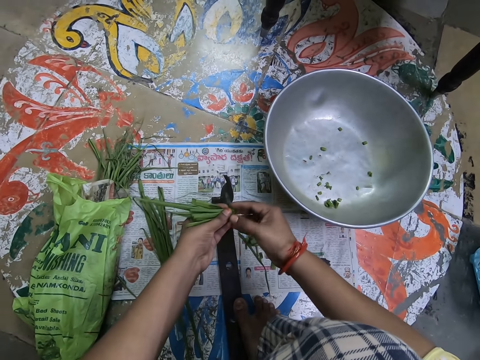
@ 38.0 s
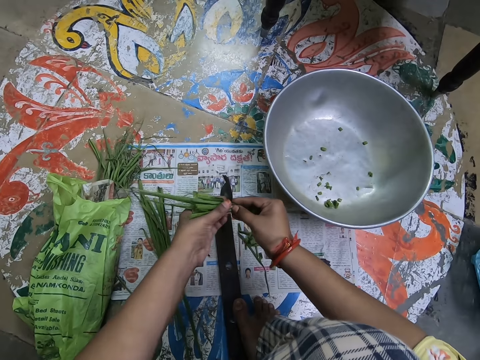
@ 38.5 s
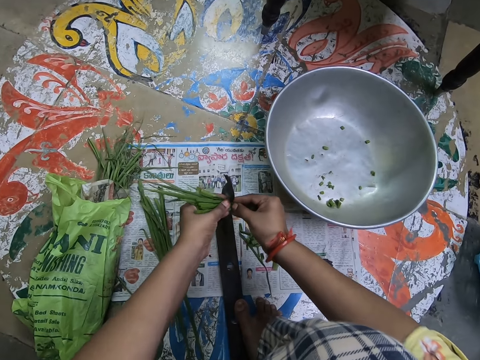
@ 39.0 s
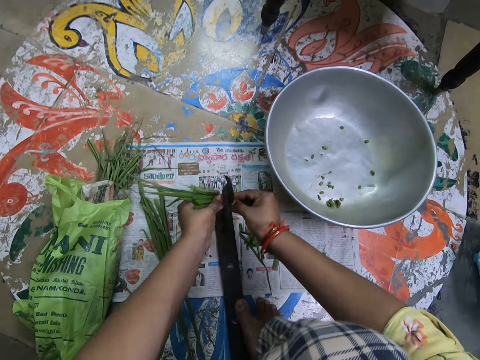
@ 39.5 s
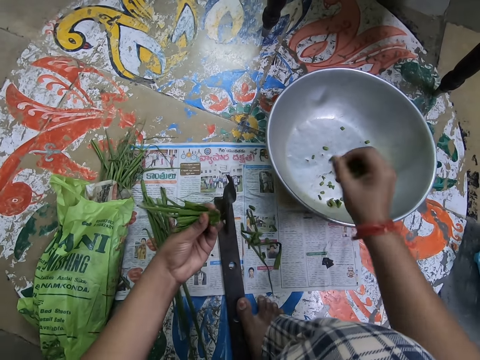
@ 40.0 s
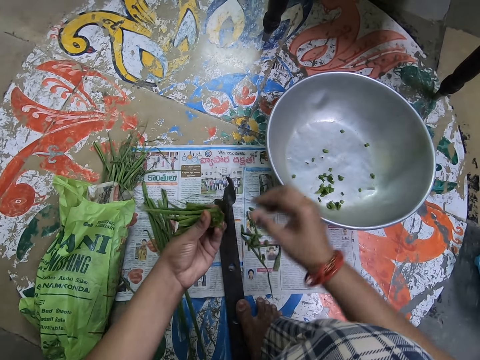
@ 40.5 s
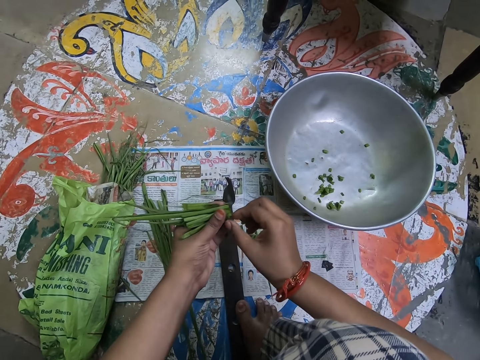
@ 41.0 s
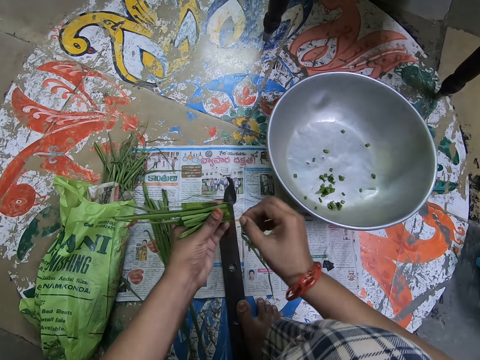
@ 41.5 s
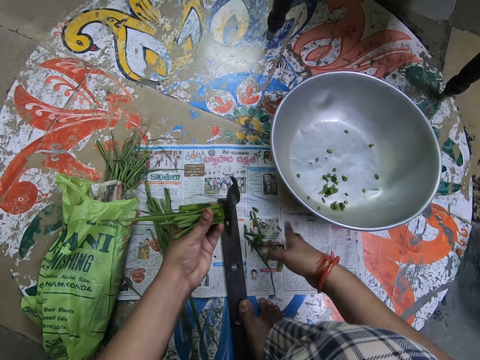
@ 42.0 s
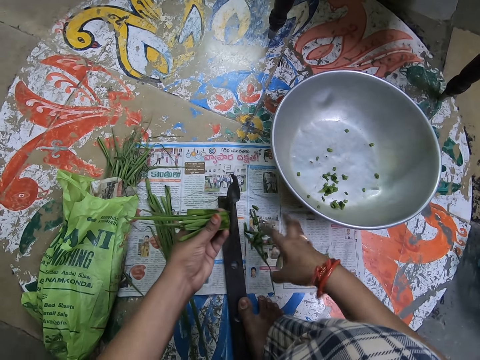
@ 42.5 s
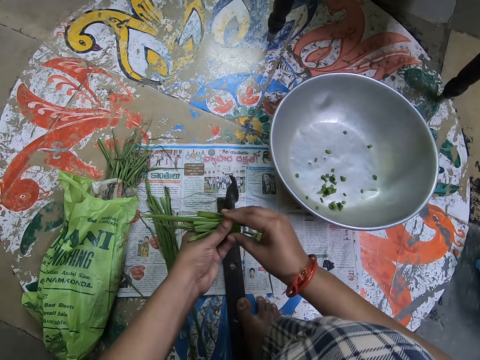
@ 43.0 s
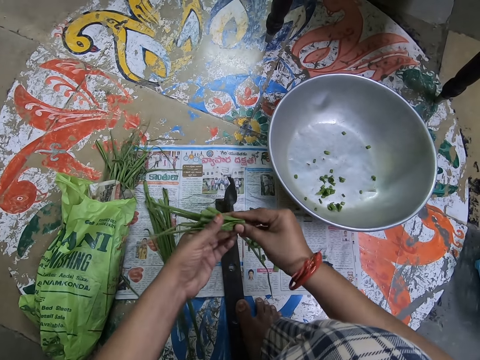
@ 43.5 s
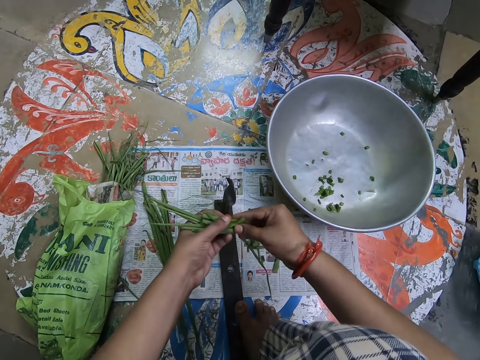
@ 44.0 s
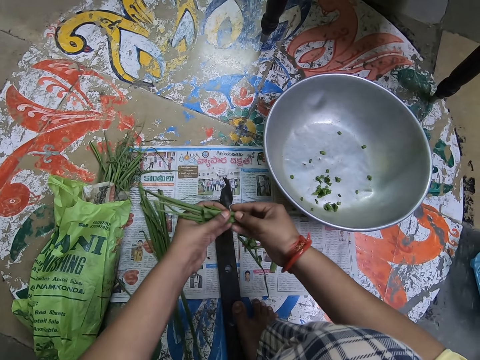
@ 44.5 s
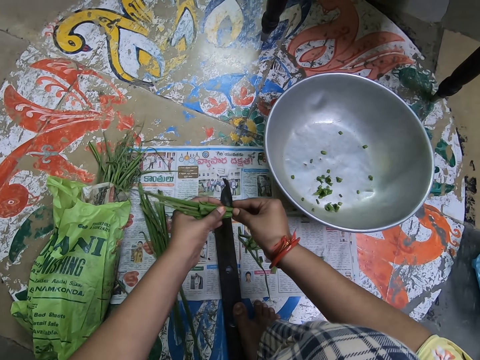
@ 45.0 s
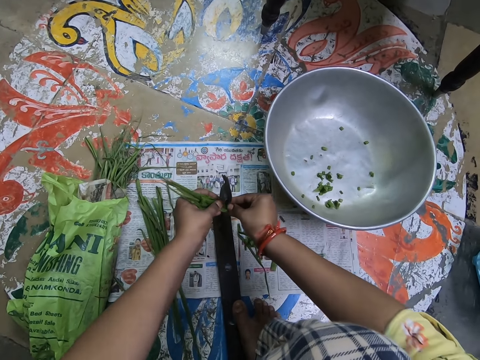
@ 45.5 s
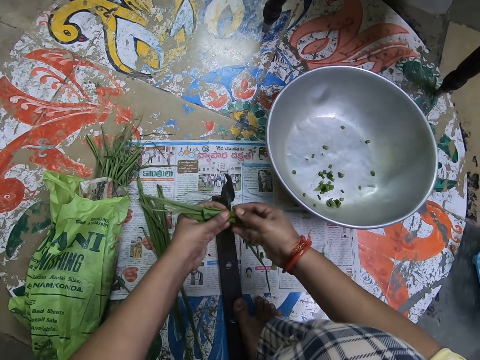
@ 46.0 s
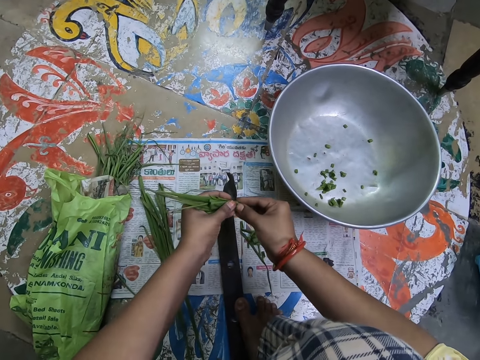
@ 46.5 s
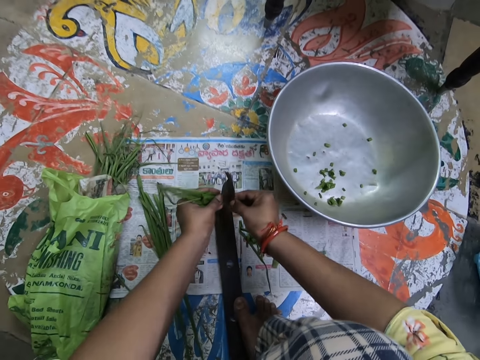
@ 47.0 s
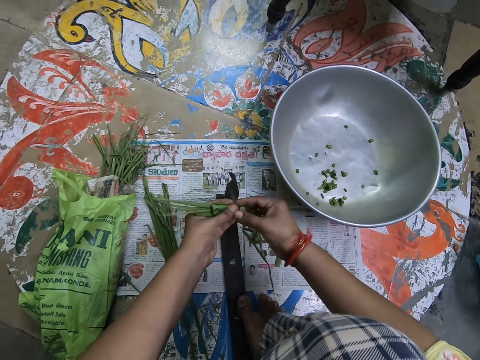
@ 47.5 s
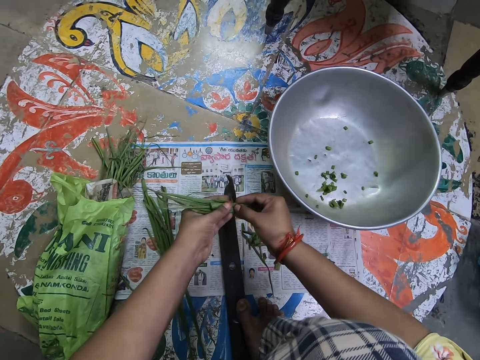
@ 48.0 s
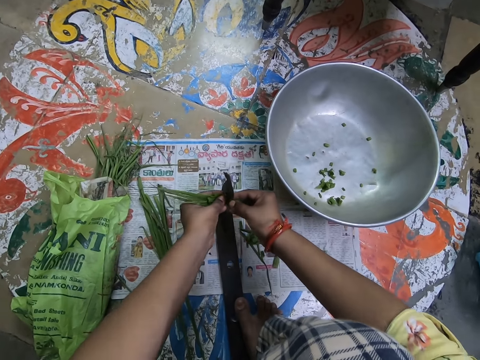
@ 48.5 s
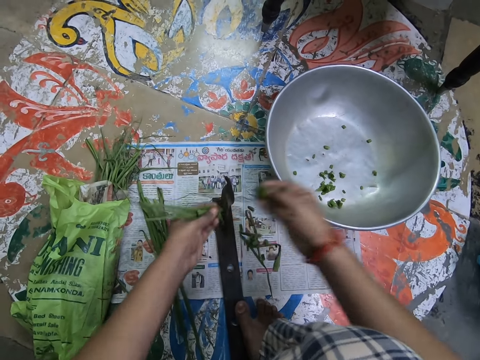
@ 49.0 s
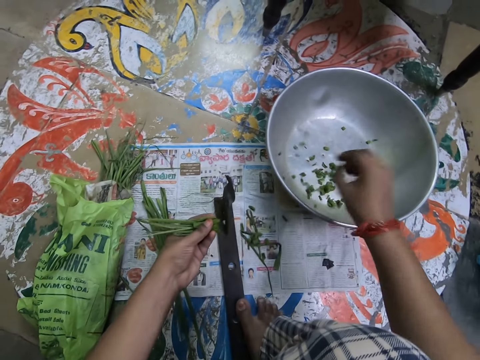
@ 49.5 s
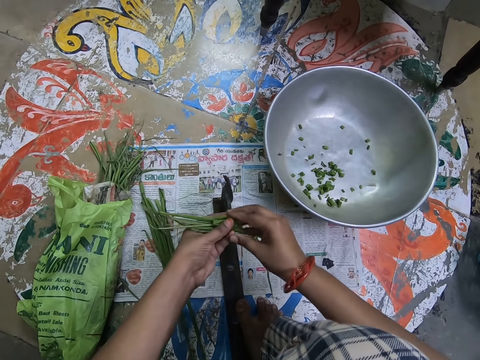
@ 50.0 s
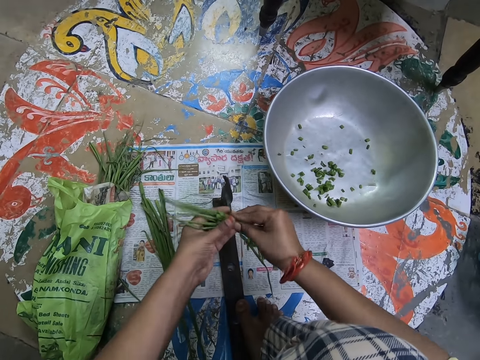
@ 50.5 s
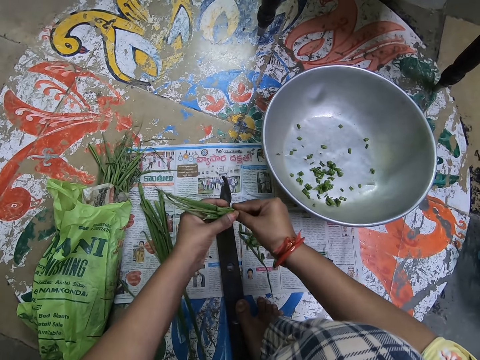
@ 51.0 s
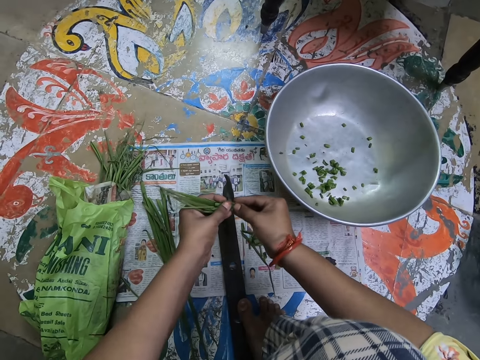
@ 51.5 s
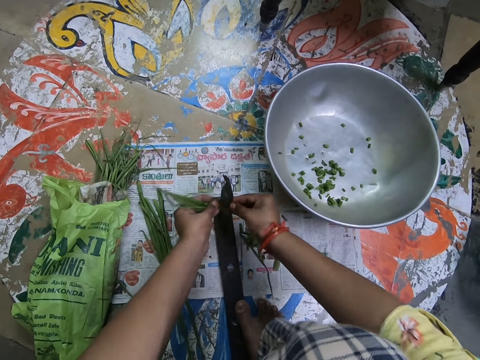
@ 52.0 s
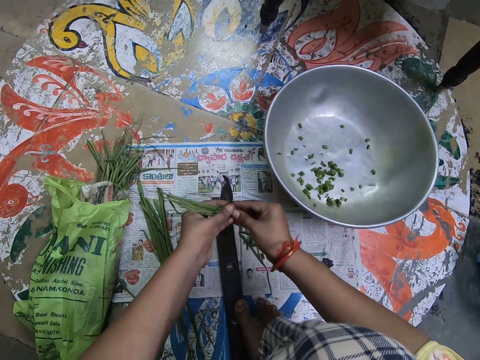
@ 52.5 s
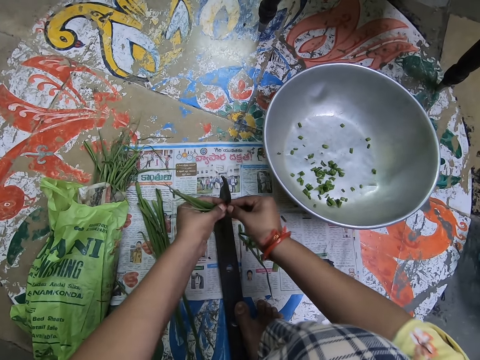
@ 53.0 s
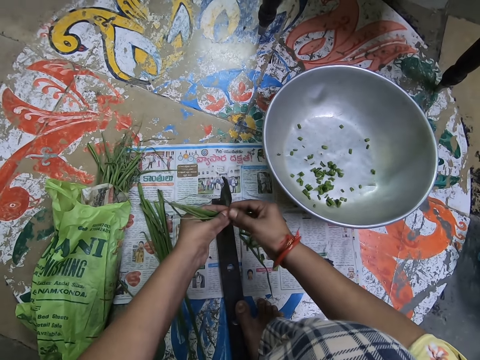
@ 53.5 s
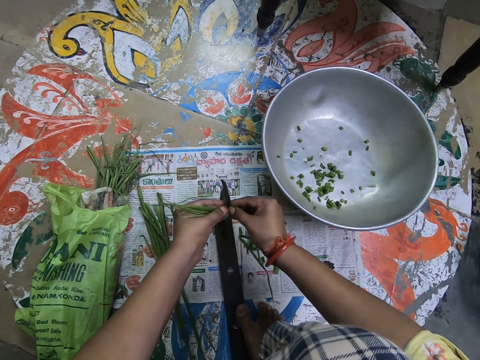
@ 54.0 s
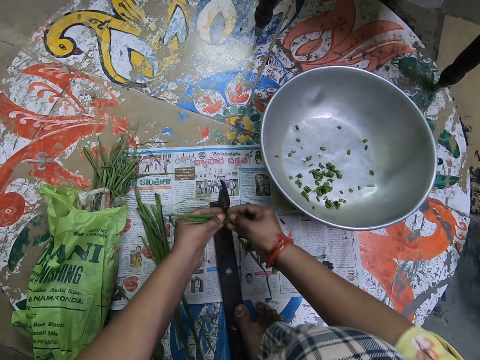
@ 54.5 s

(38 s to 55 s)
The camera wearer drops something in a basin. They remove something from something. They drop something on the table. They hold something with both hands. They cut something. They drop something in the basin. They hold something with both hands. They cut something.

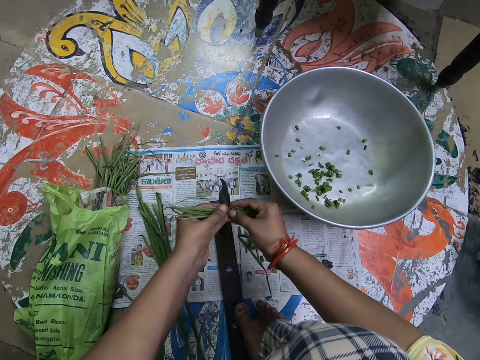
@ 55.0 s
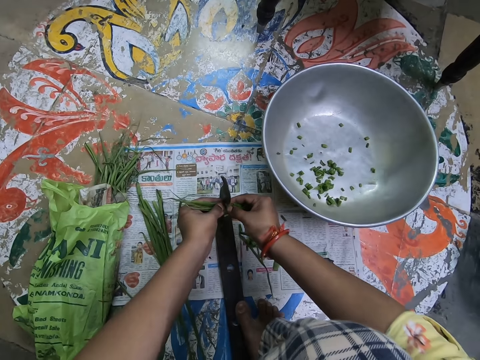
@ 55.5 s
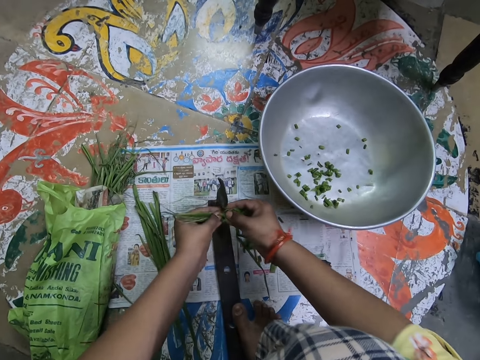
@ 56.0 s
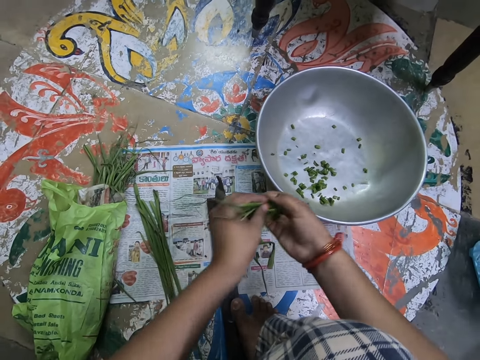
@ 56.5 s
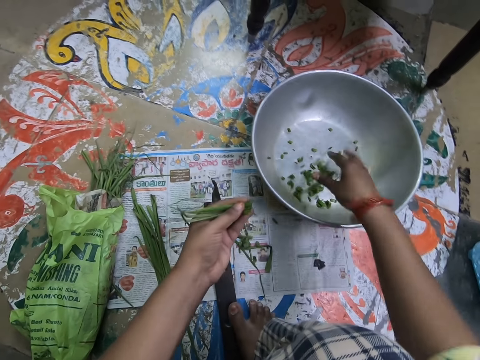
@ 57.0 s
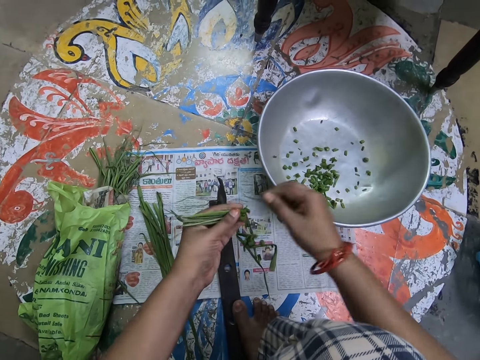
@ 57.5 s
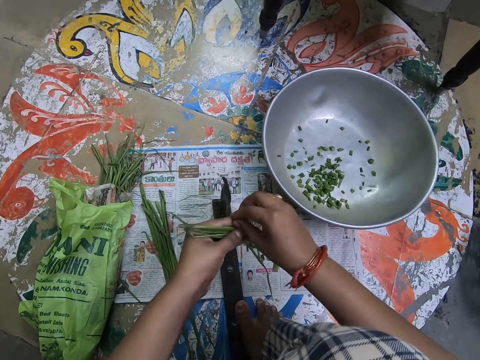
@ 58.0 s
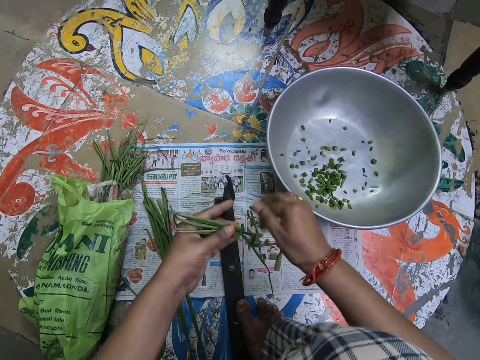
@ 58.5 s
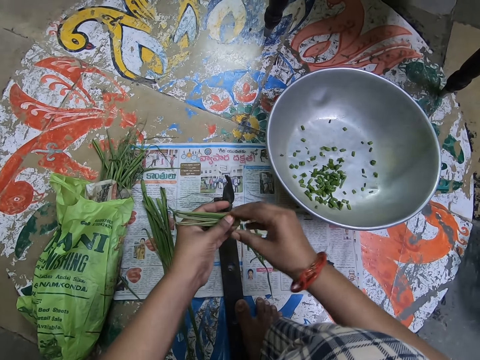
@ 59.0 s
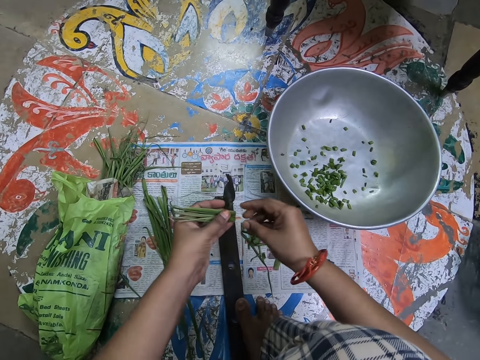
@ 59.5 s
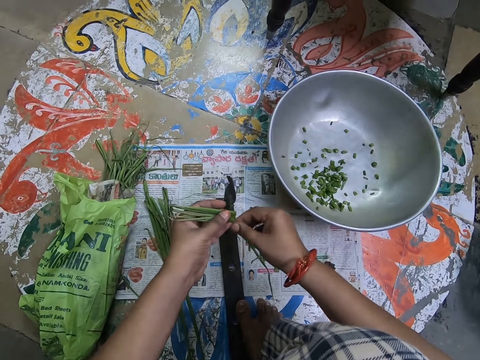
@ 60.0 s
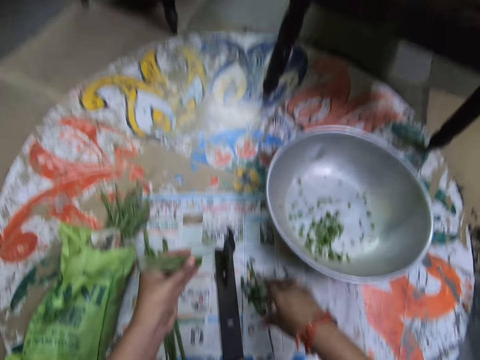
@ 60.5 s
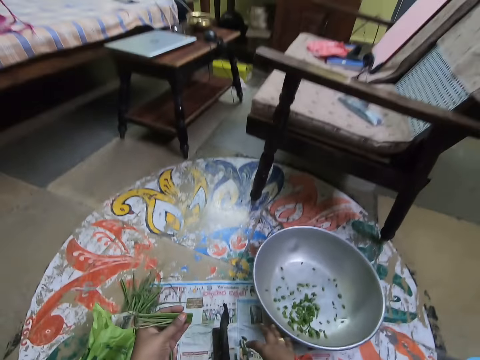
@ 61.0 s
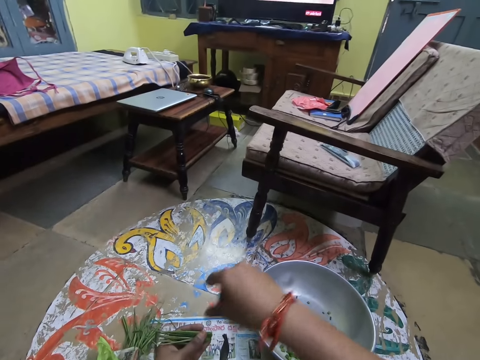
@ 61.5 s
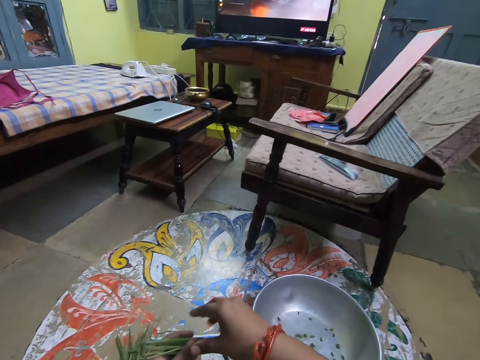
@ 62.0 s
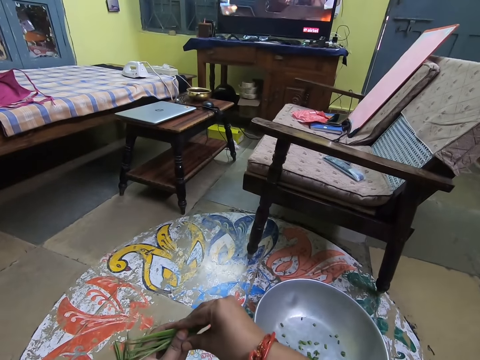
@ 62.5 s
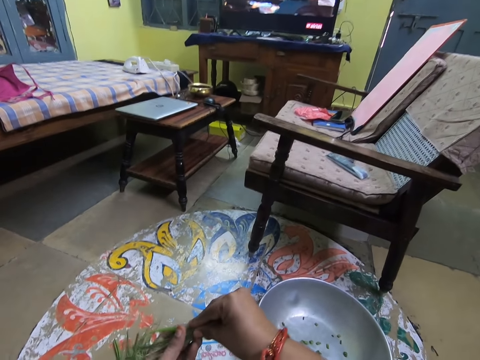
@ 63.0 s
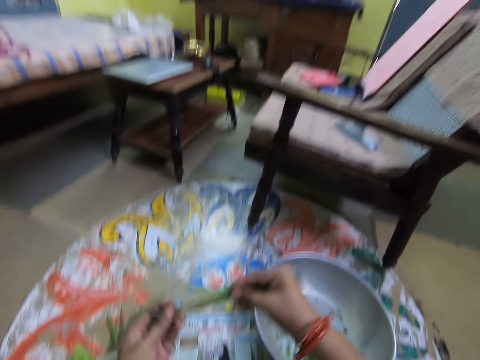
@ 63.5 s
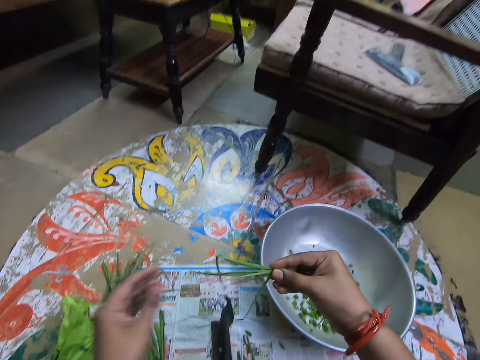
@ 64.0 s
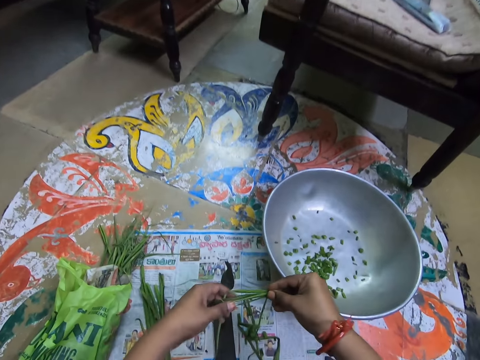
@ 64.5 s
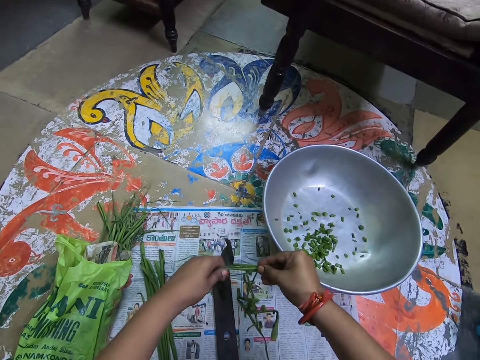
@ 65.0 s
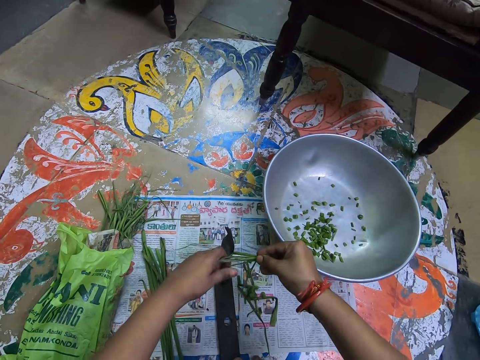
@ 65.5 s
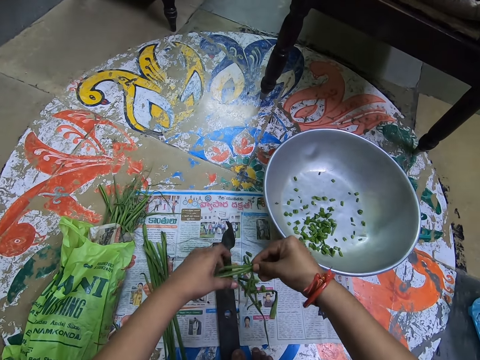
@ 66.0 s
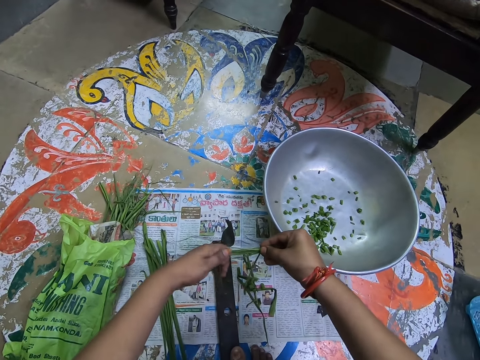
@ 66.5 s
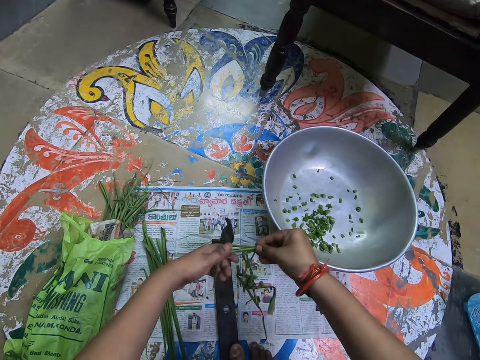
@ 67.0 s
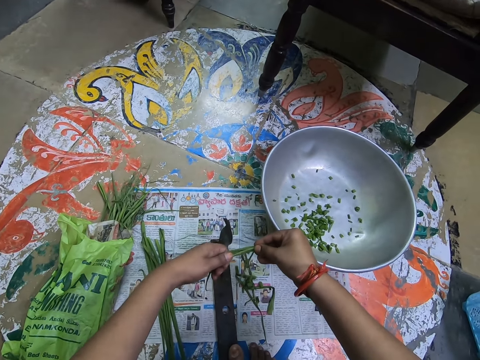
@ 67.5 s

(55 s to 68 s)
The camera wearer holds something with both hands. They remove something from something. They drop something. They remove something from something. They drop something. They look around a room. They hold something with both hands. They cut vegetables into a bowl.
